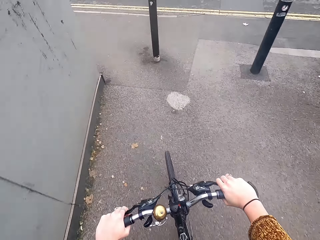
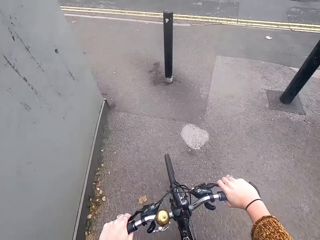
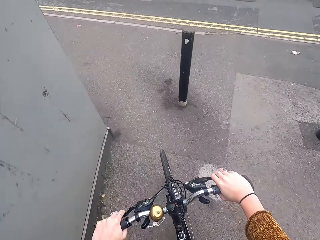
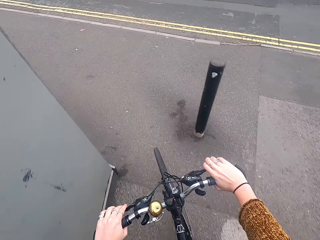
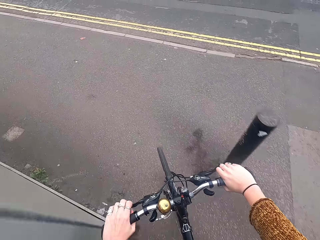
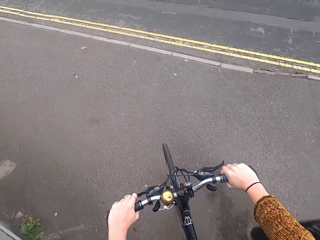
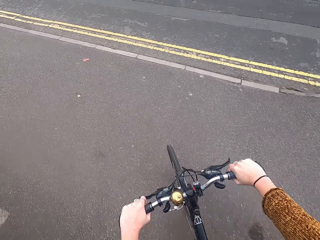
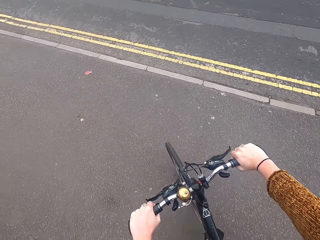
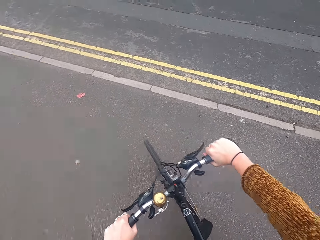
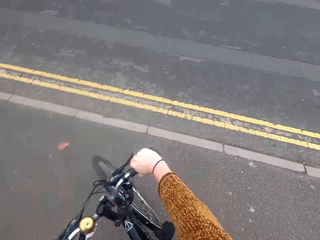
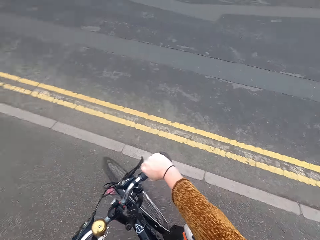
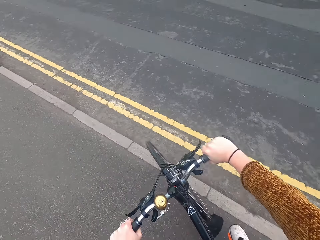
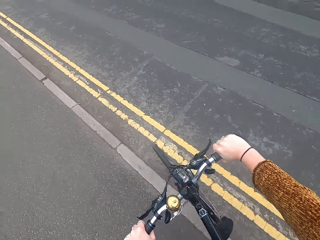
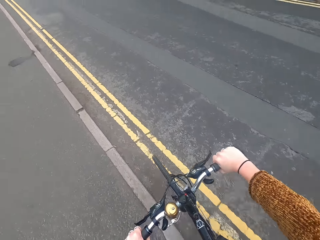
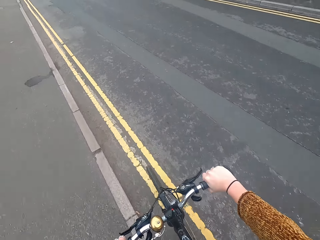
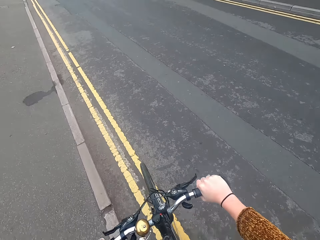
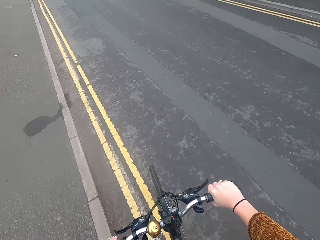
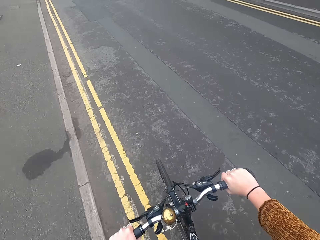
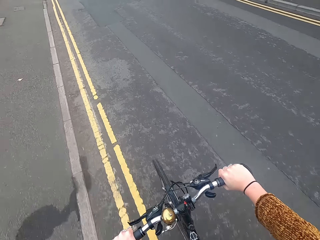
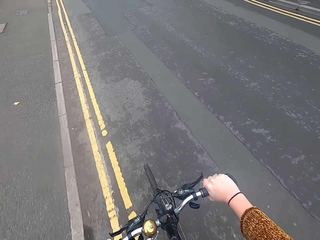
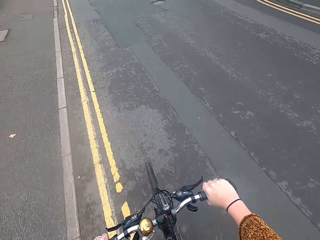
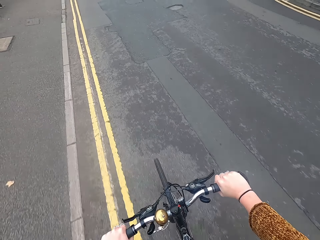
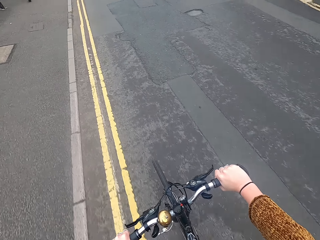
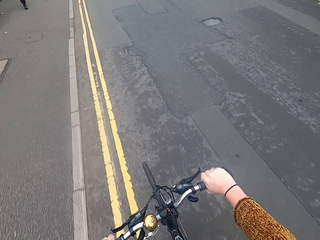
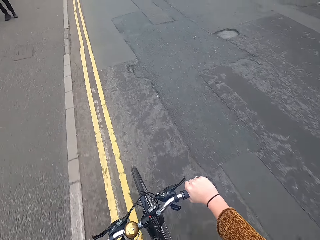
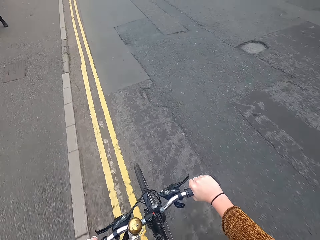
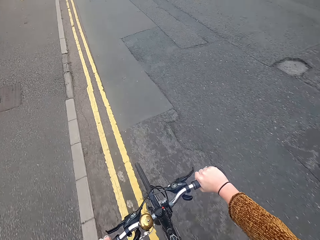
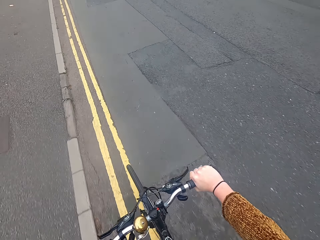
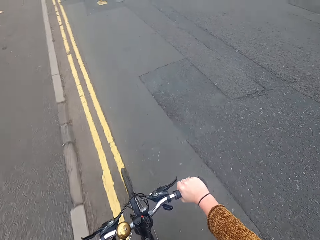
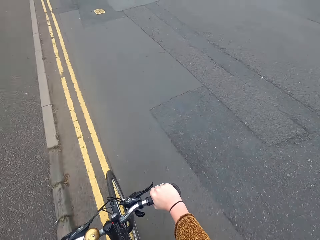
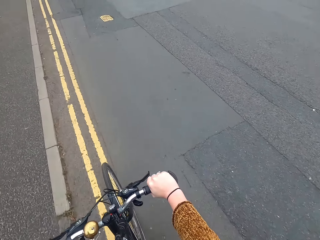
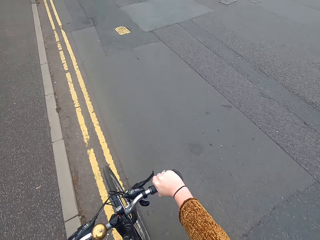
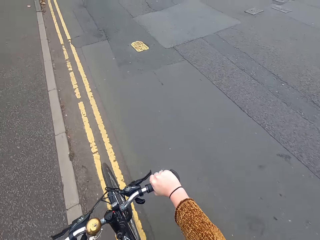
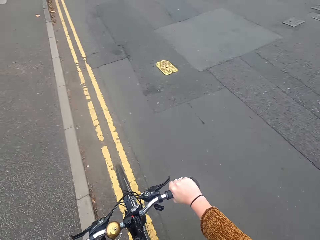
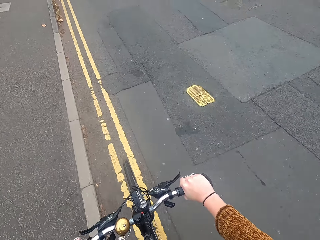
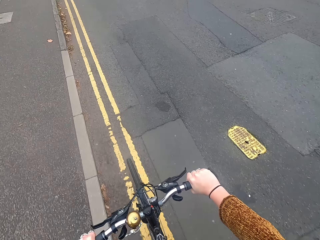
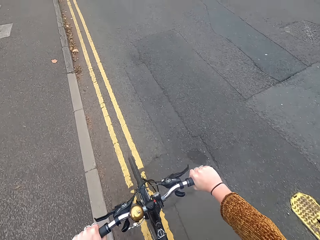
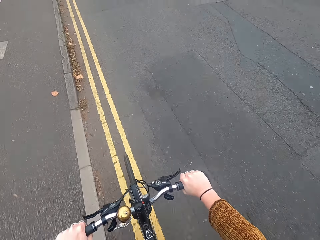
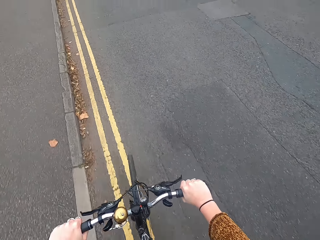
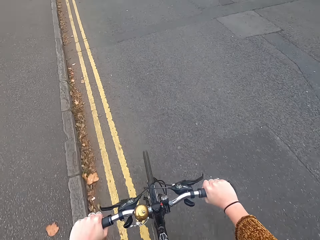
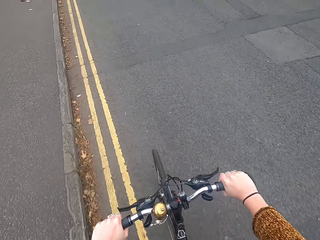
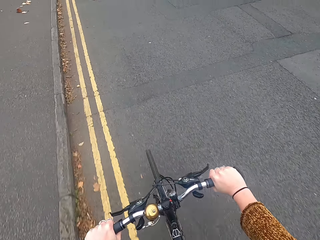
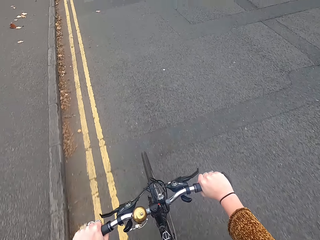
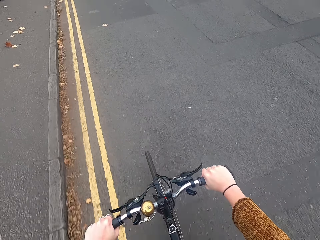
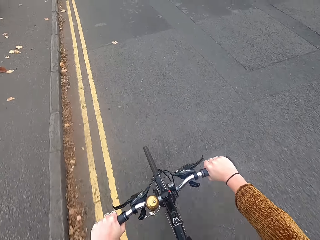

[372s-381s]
The camera wearer turns to the left side of the road. They cycle a bicycle on the road.

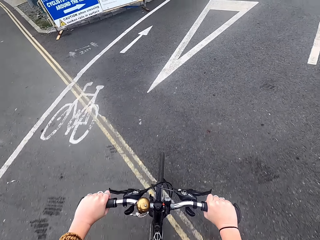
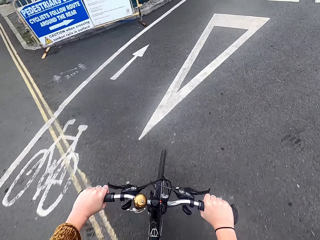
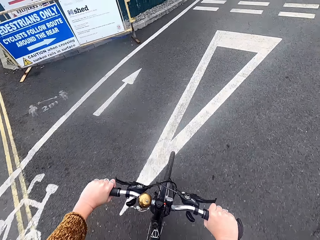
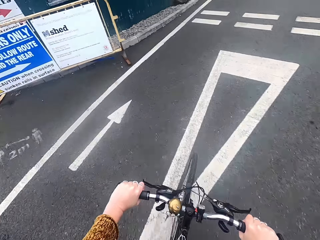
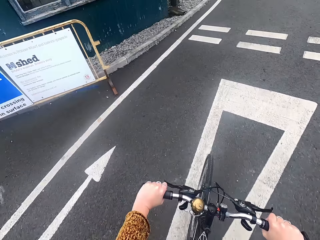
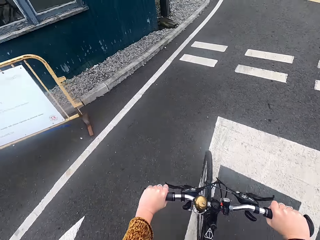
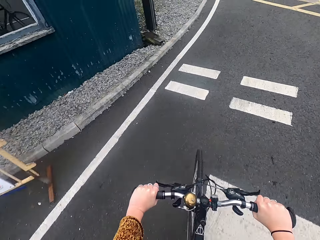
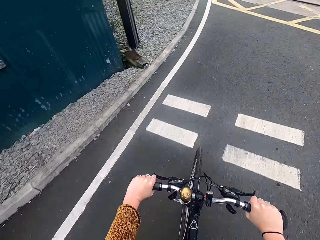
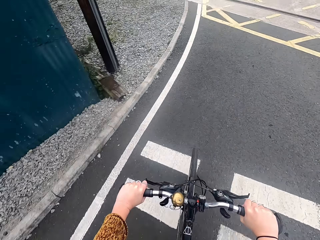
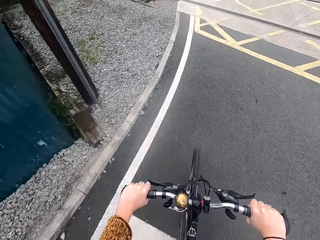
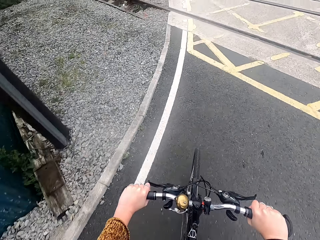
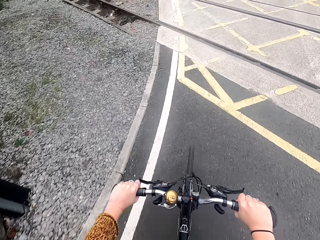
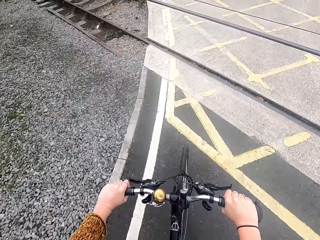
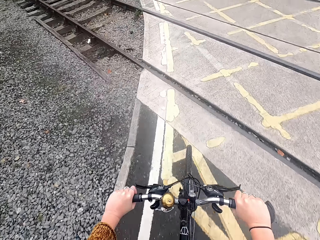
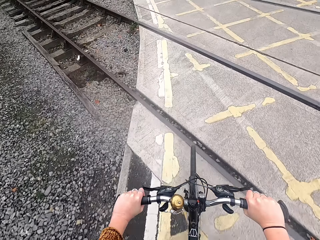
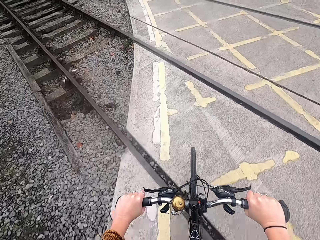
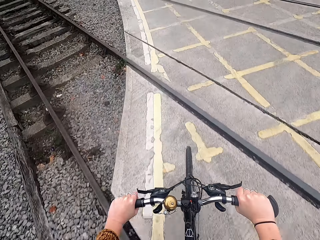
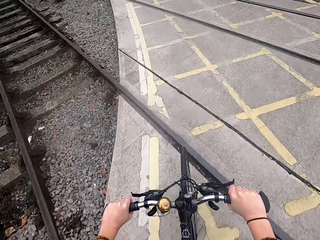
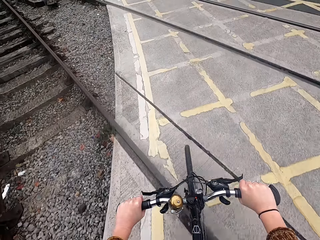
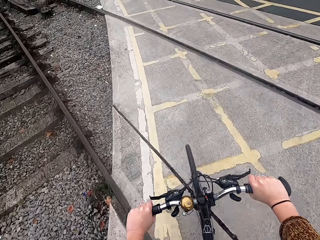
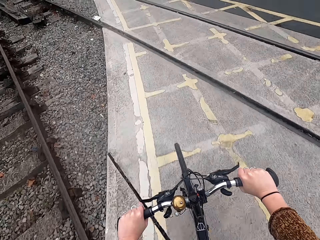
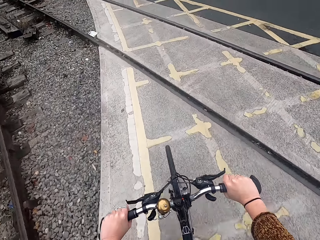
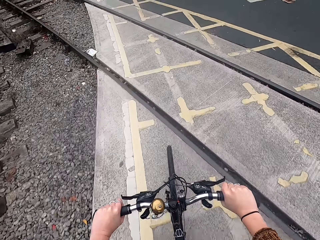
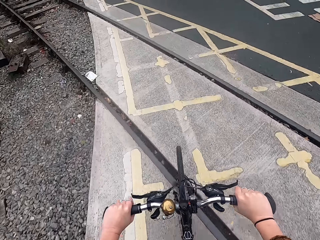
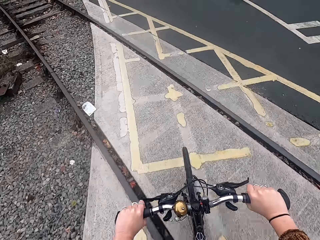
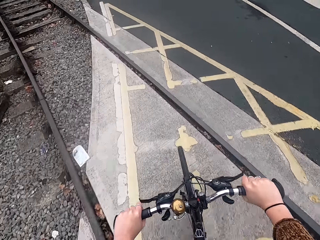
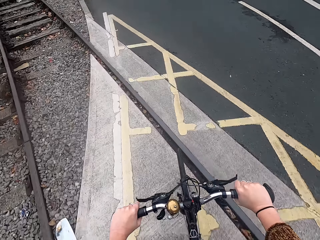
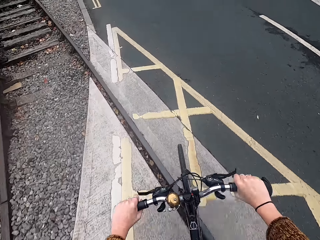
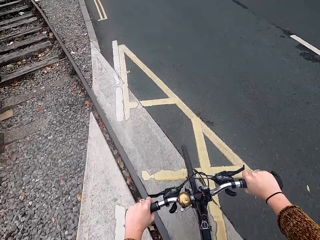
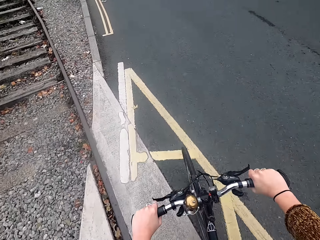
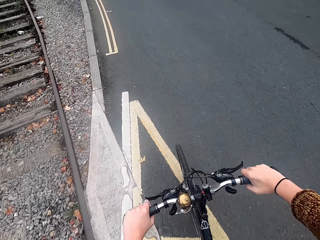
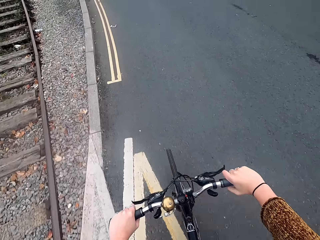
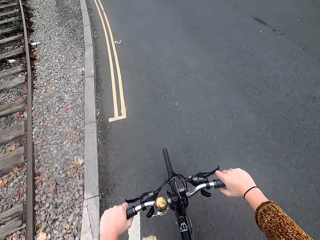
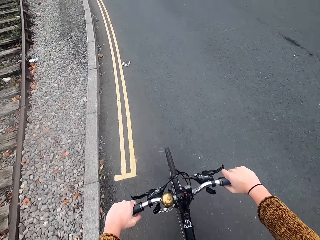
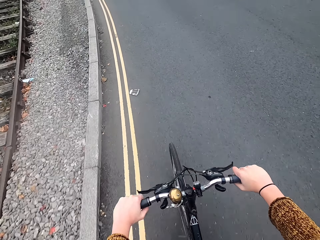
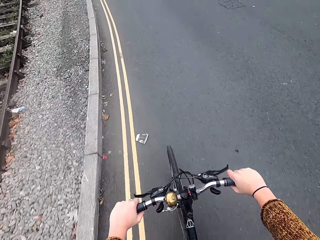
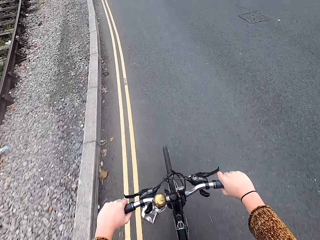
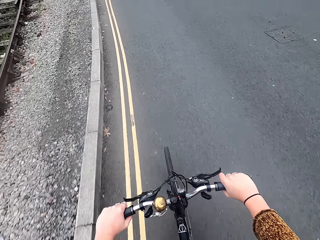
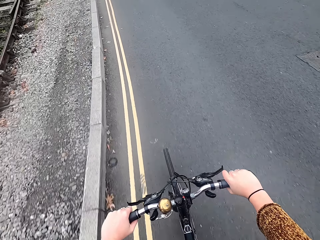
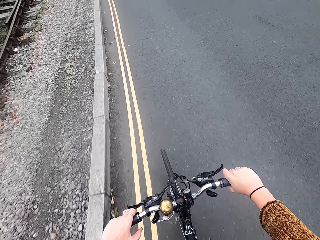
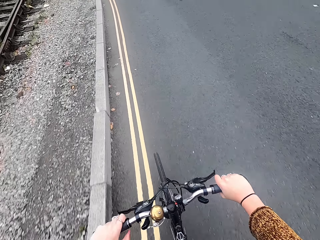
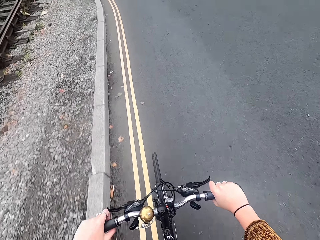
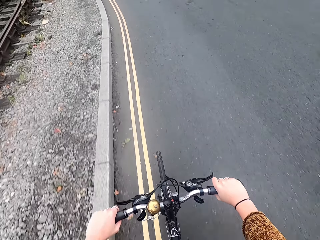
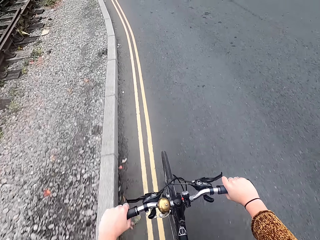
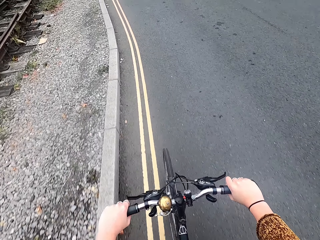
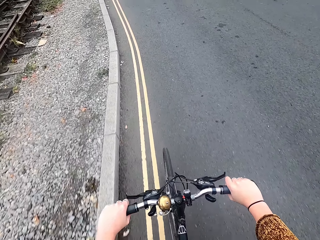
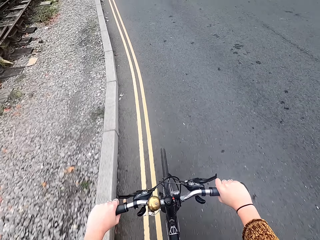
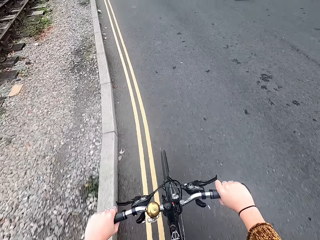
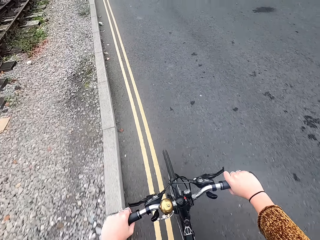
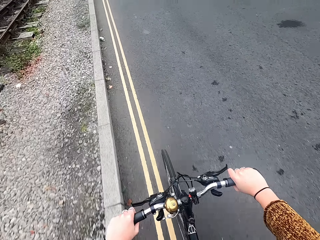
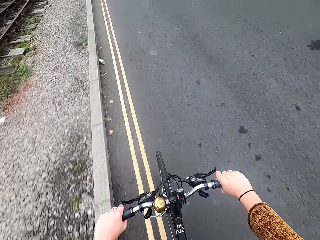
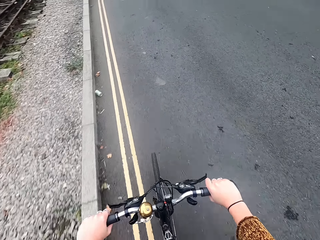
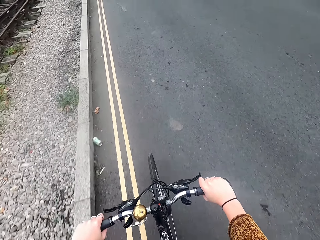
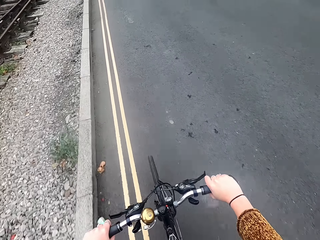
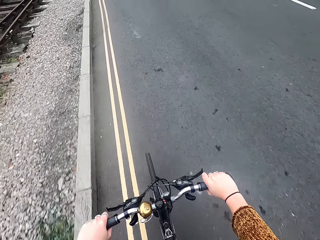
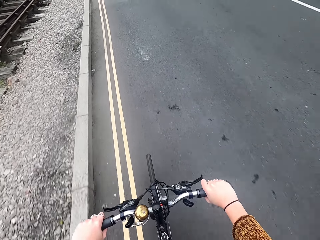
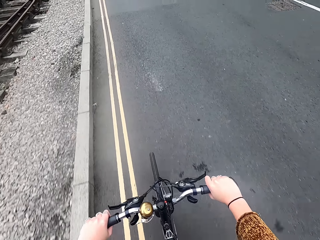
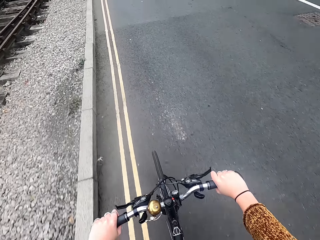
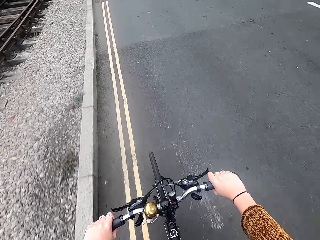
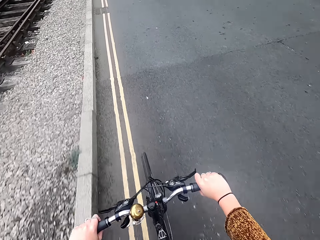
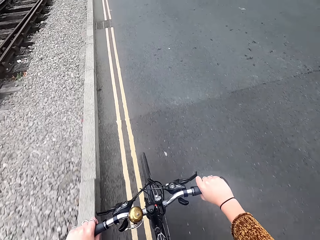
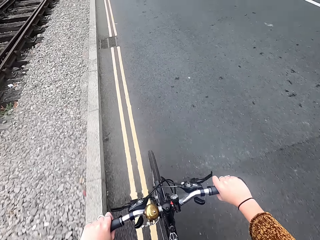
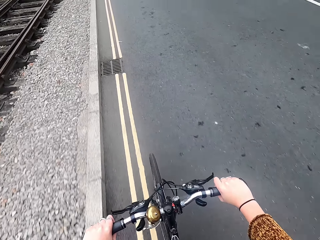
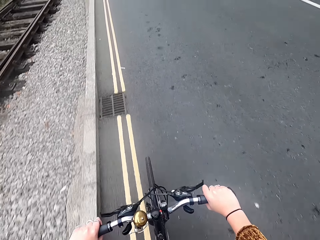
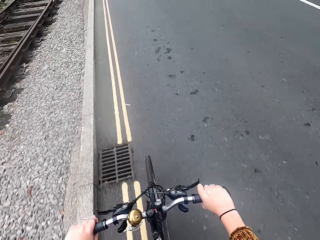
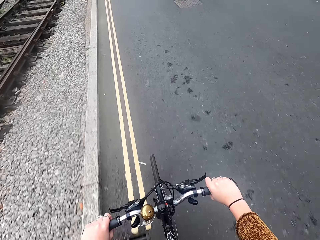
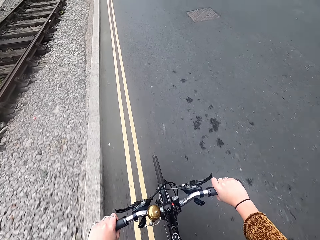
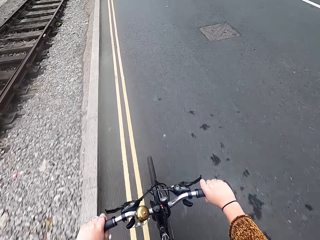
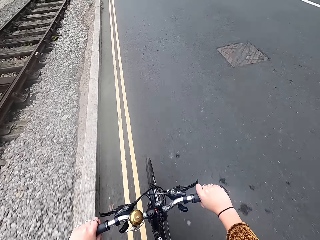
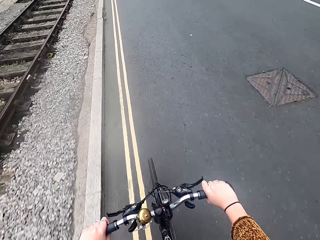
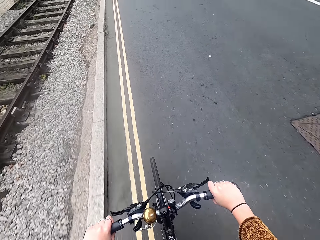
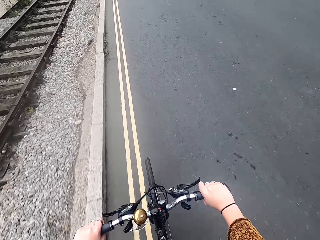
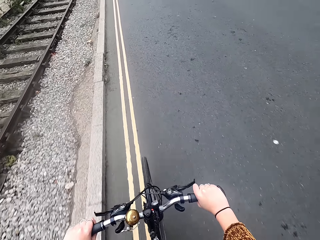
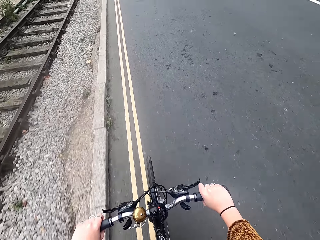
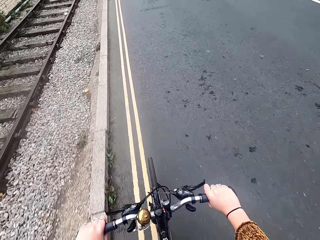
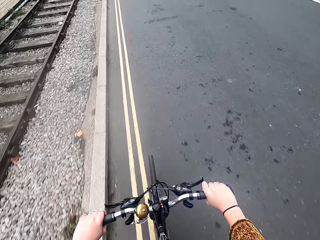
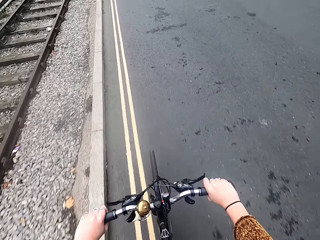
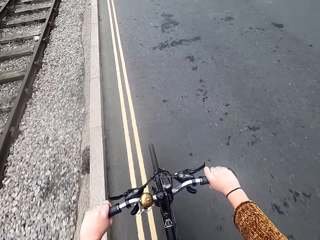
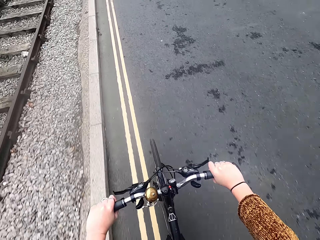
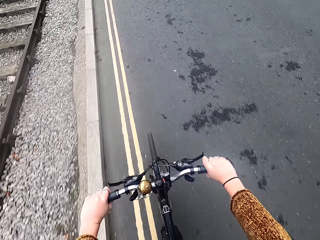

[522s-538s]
The camera wearer turns to the right side of the road. They turn to the left side of the road. They cycle a bicycle on the road.
